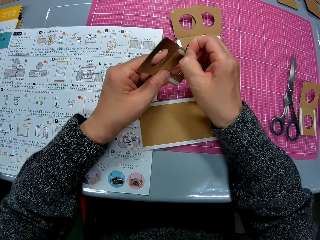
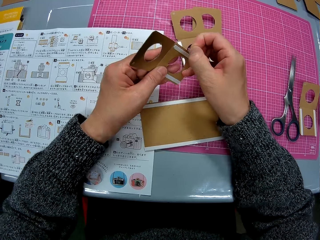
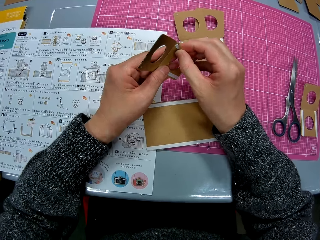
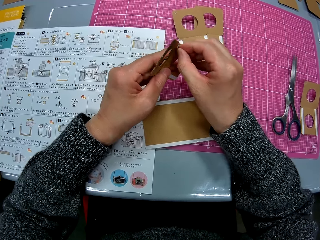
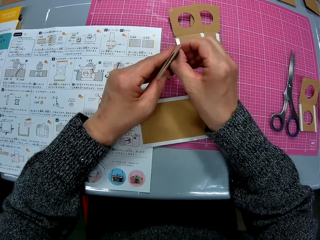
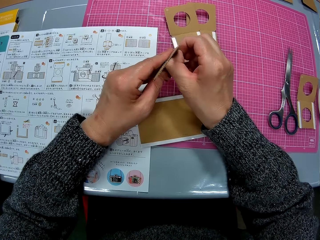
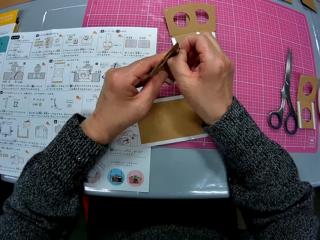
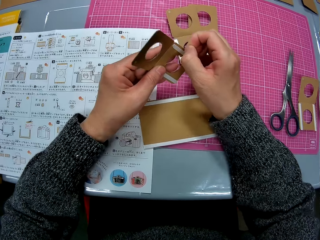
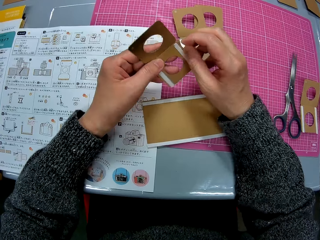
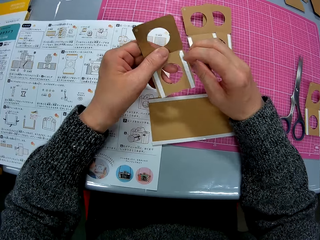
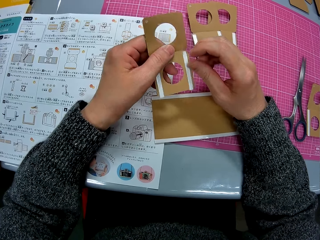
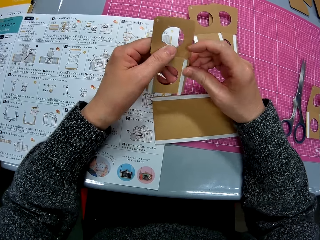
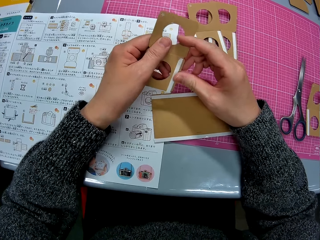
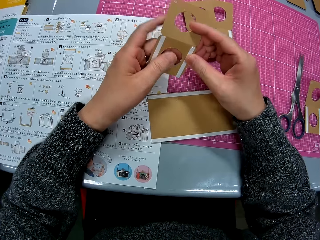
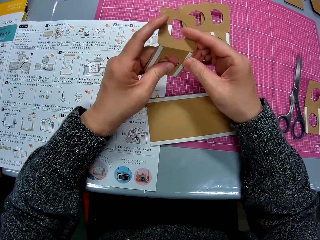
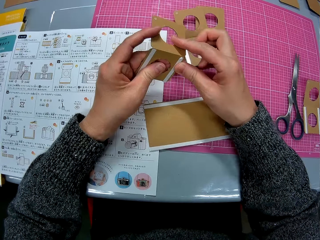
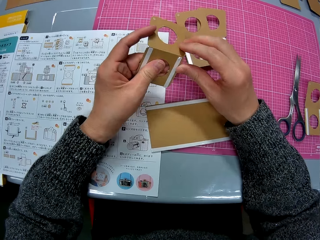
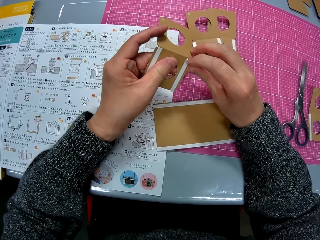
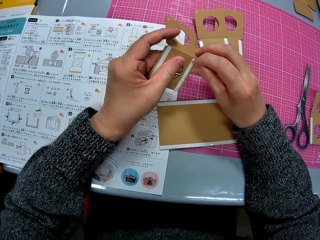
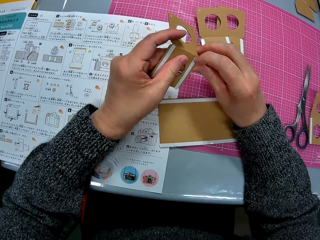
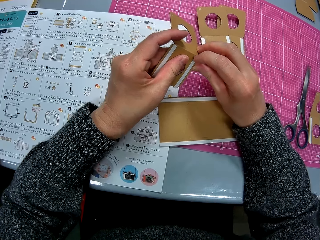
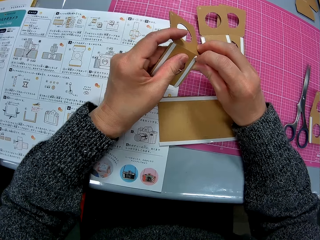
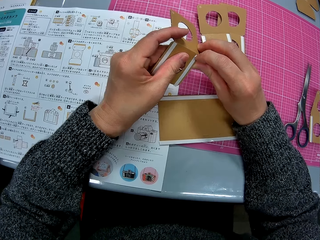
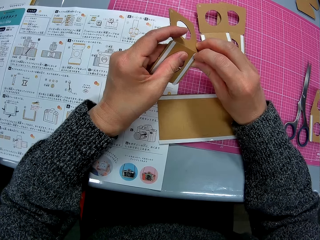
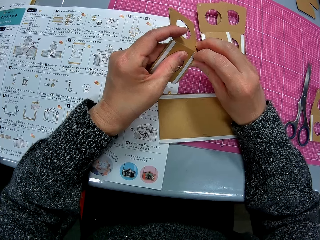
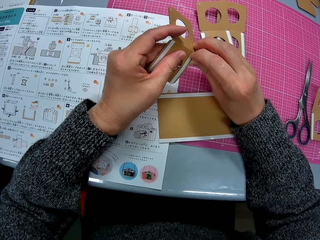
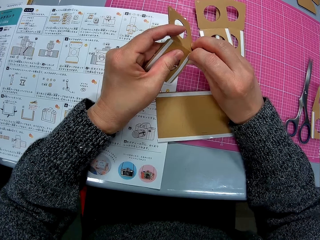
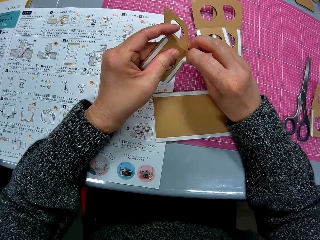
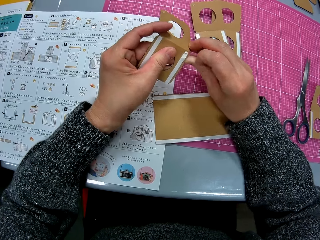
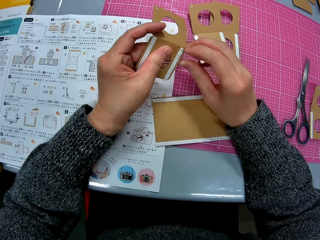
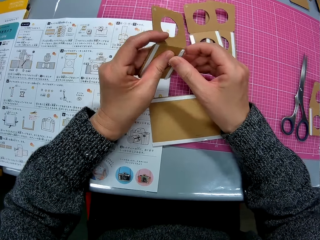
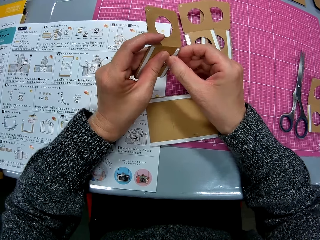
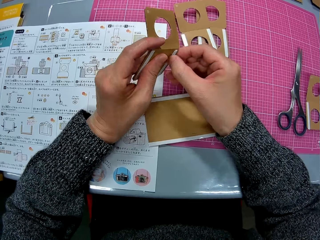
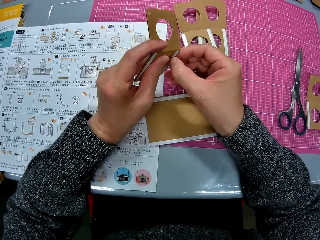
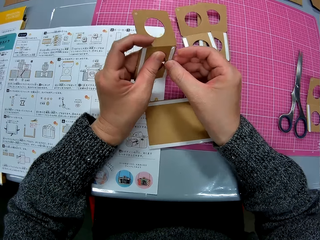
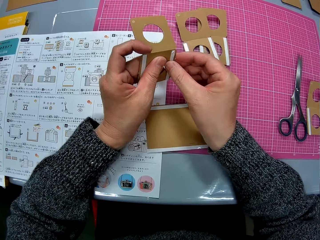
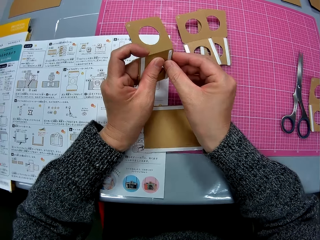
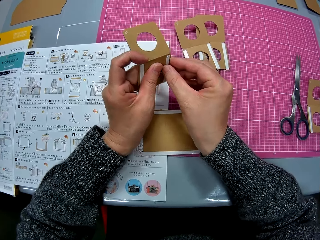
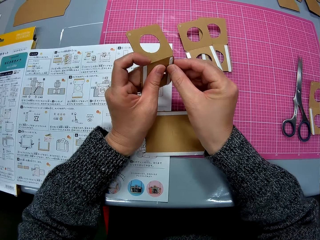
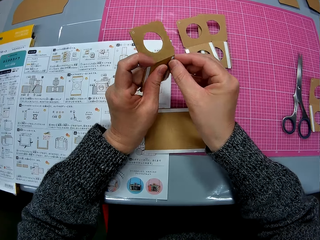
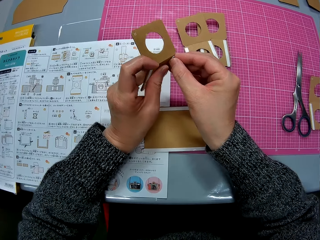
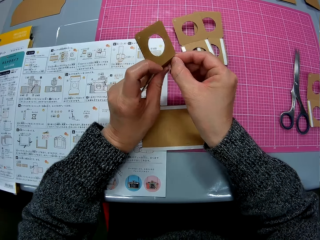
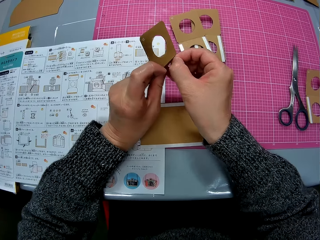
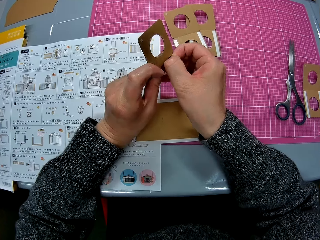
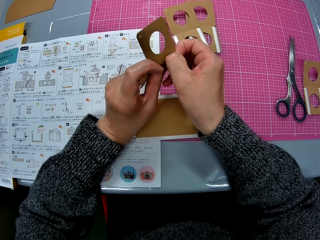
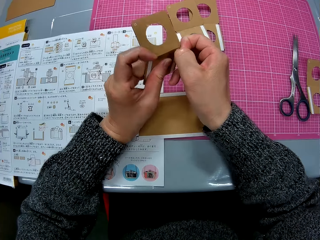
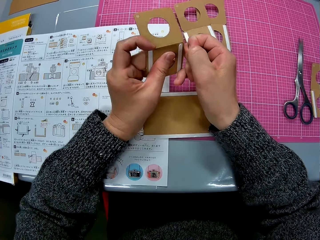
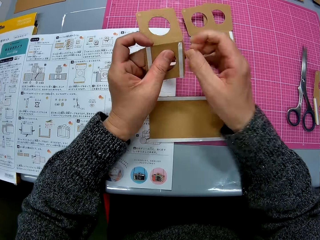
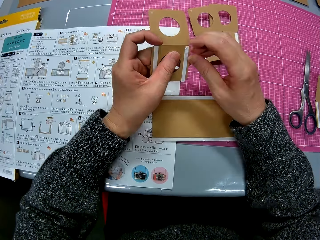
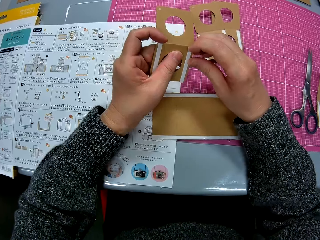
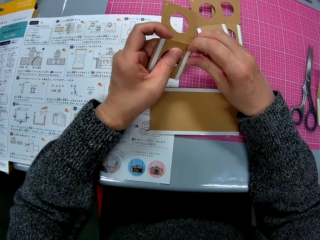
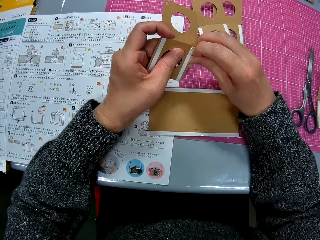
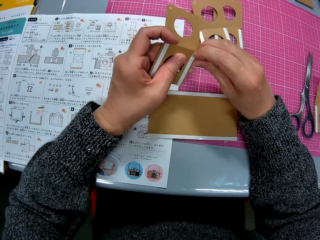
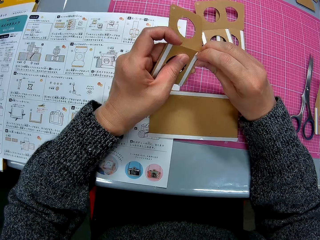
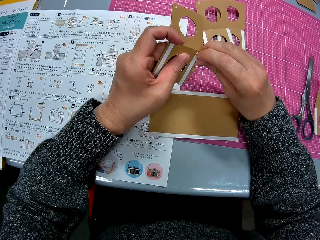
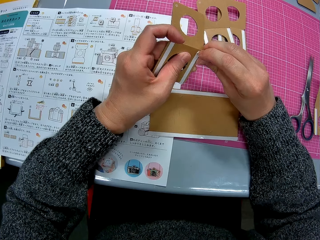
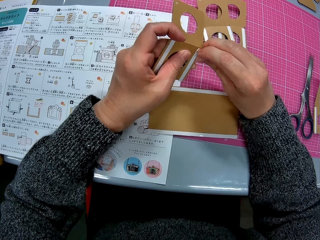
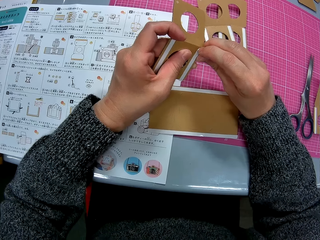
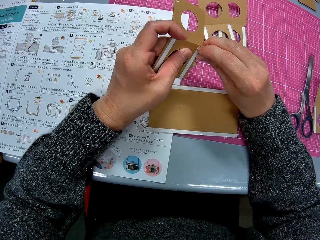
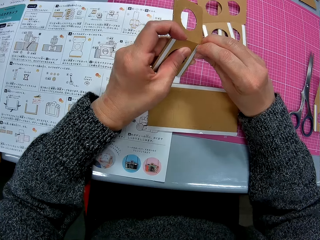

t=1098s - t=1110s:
The camera wearer removes a sticker on the crafting paper.

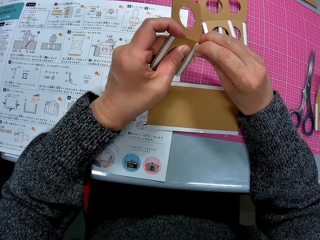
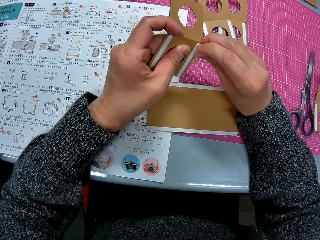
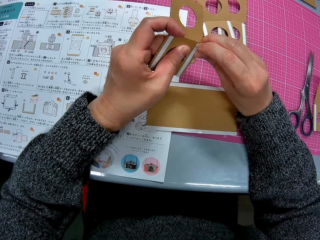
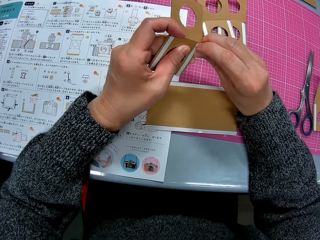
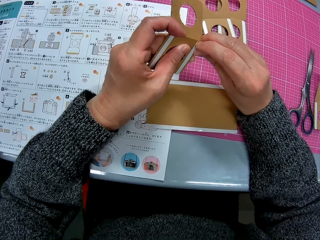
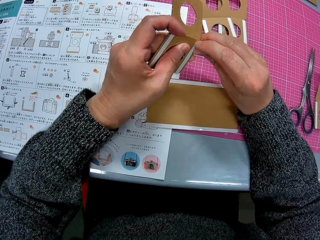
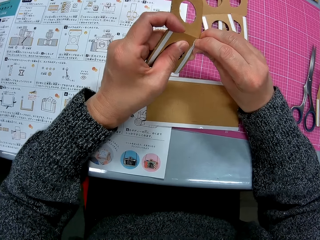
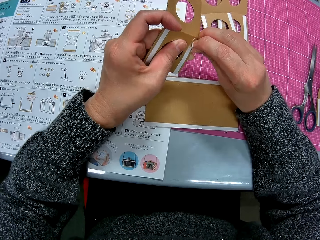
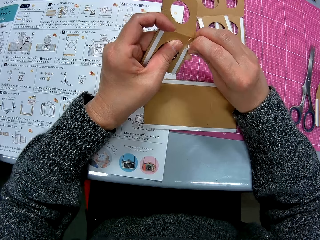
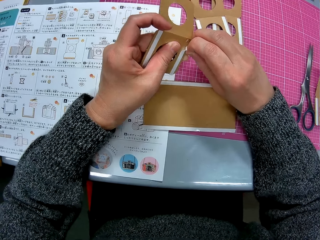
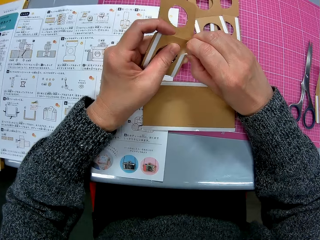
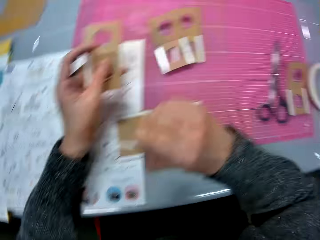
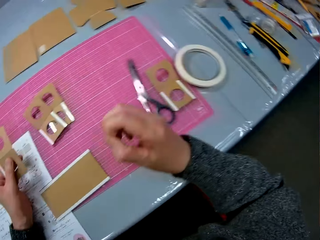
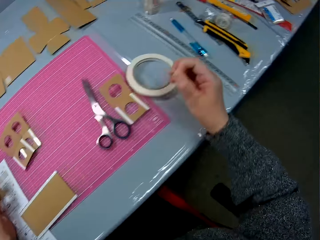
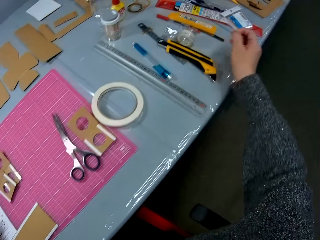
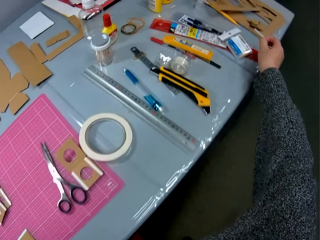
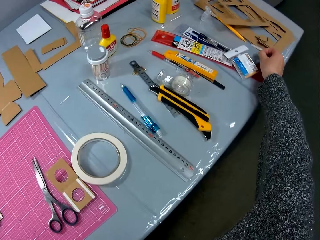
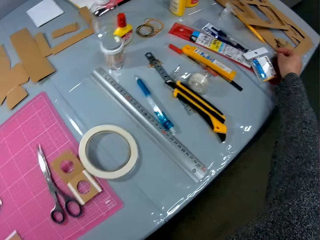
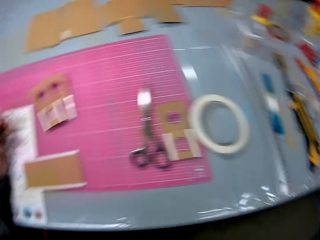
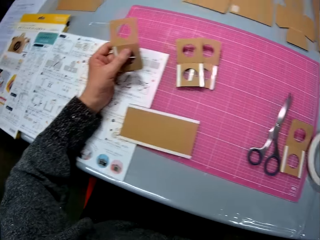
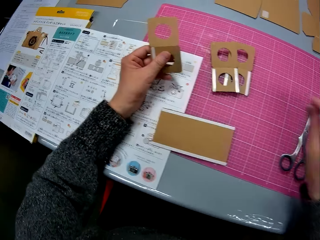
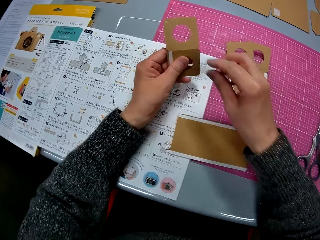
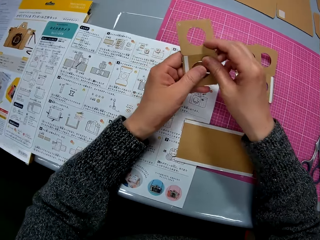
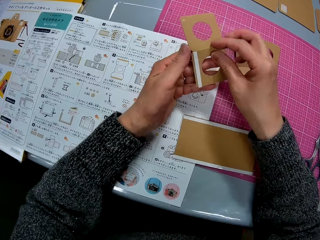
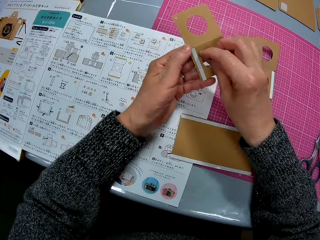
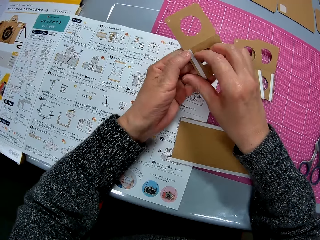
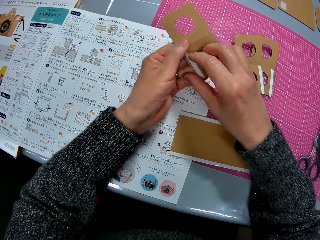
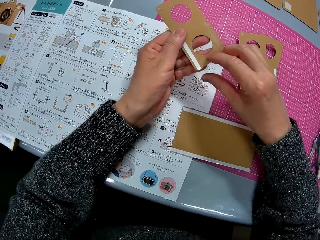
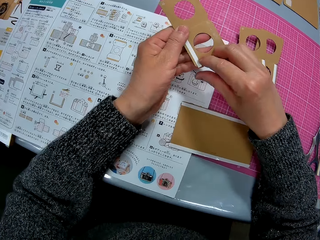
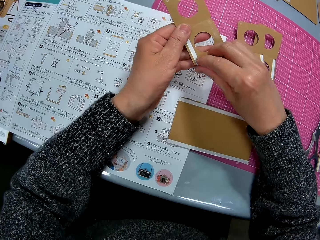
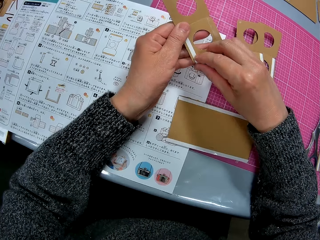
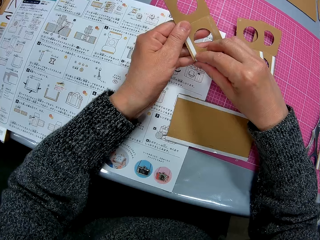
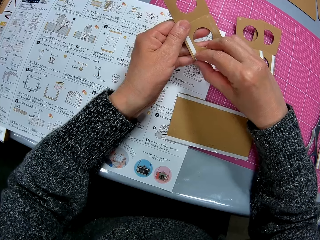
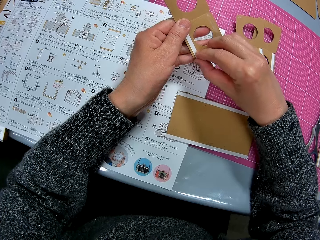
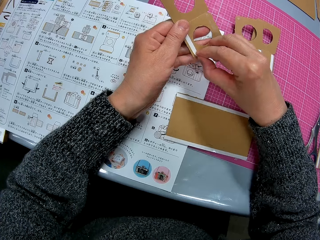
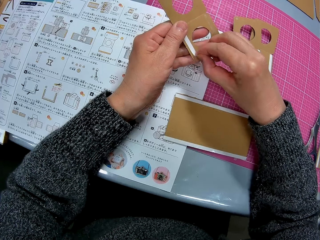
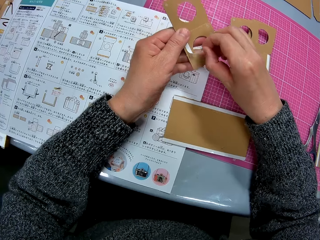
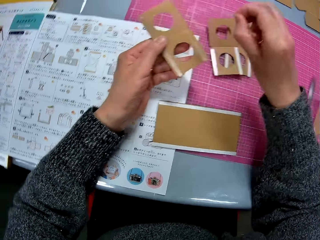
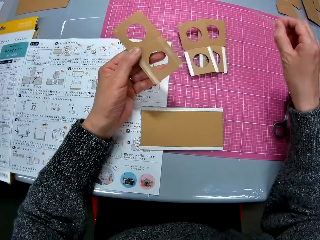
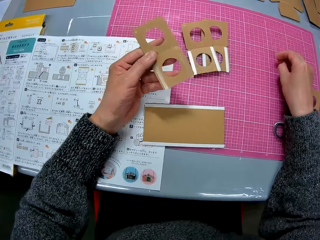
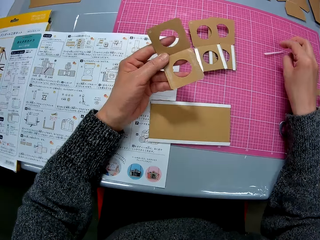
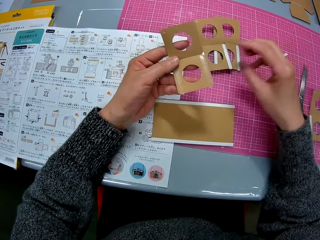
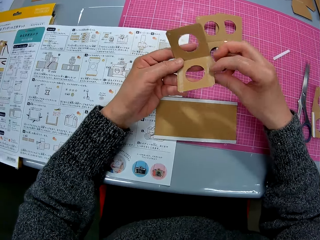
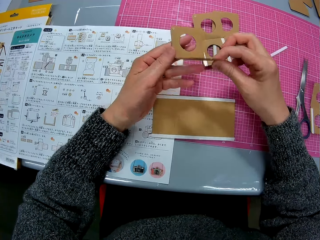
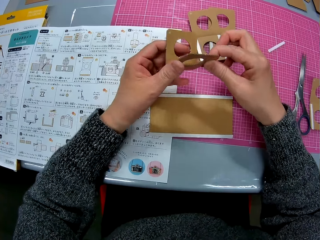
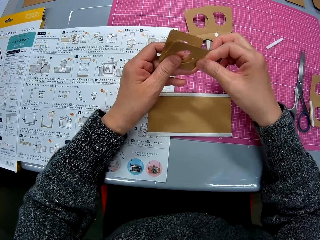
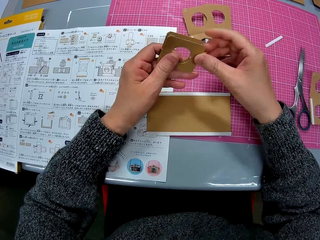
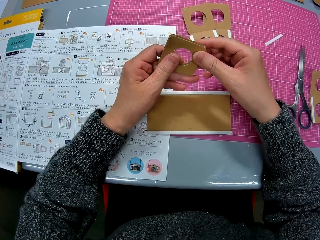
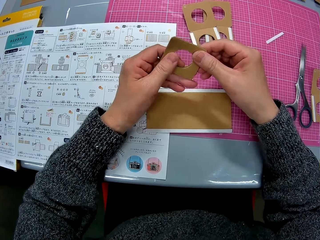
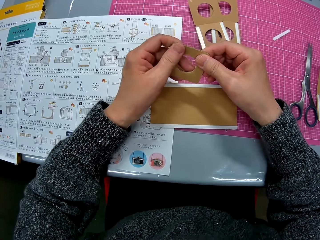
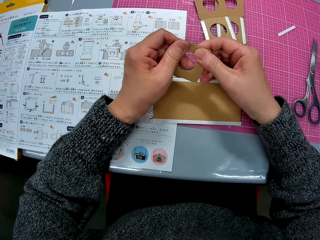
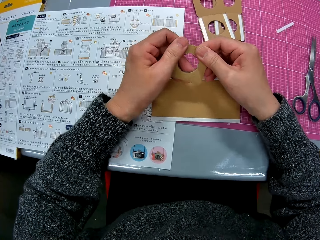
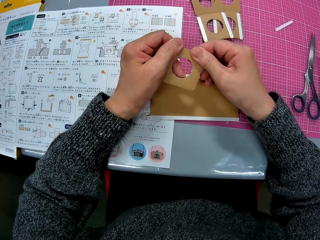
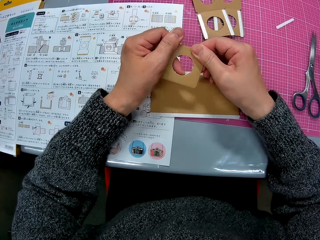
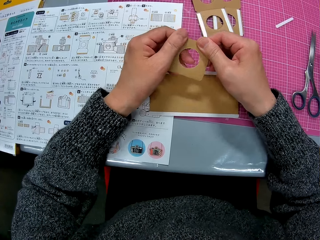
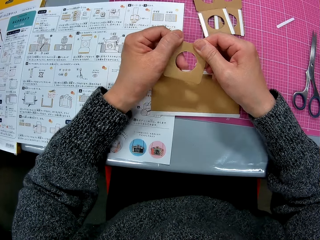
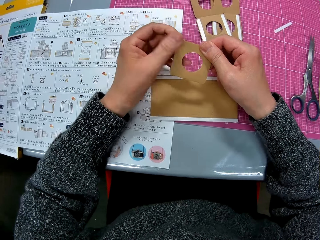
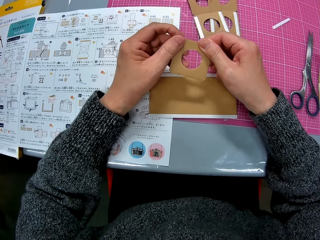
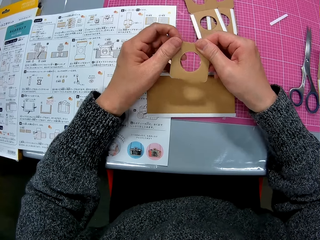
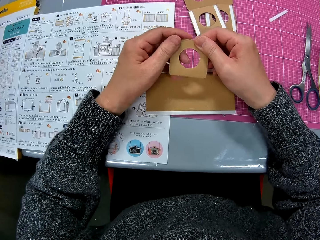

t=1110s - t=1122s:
The camera wearer drops the pulled-out piece of cello tape or sticker on the corner of the table. She removes another piece of cello tape on the cardboard piece or crafting paper with her right hand. She removes a sticker on the crafting paper. She drops the pulled-out piece of cello tape on the sheet on the table. She folds the cardboard piece with her two hands.
